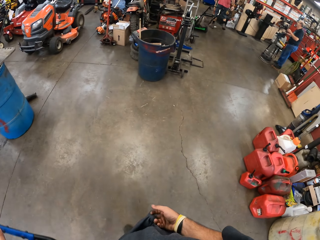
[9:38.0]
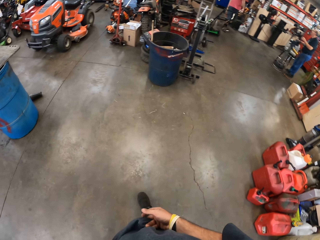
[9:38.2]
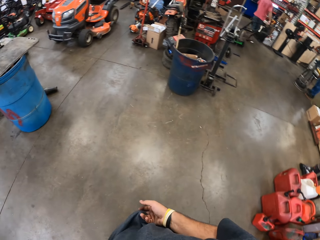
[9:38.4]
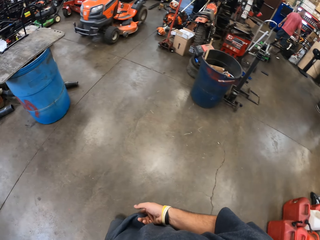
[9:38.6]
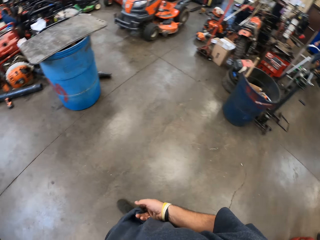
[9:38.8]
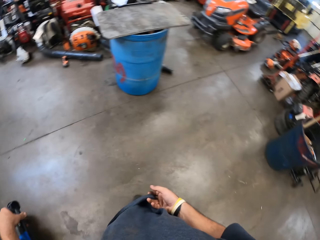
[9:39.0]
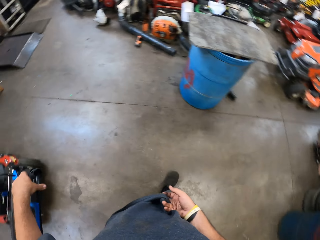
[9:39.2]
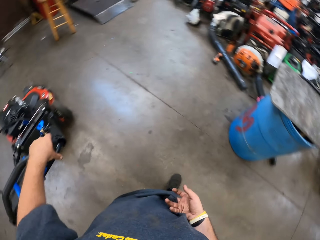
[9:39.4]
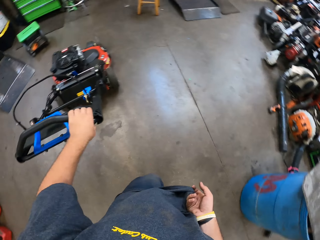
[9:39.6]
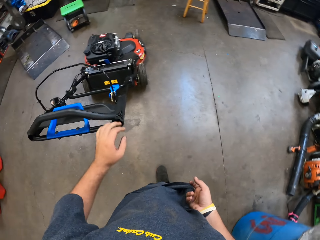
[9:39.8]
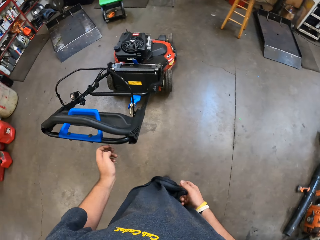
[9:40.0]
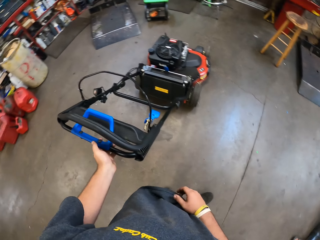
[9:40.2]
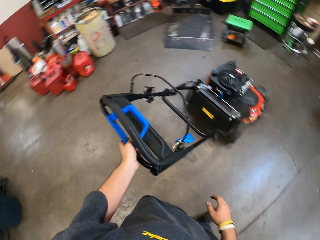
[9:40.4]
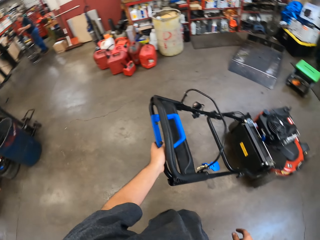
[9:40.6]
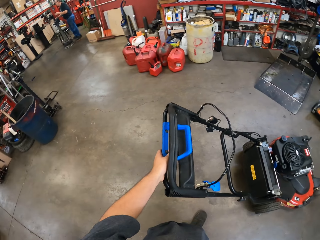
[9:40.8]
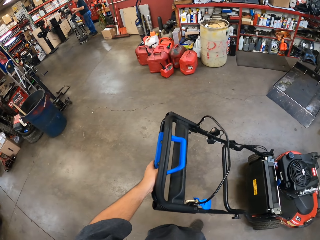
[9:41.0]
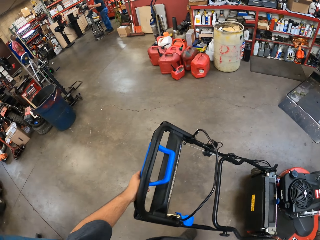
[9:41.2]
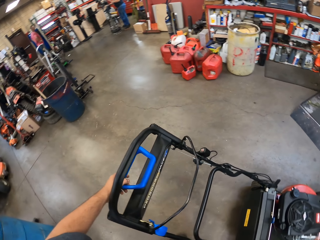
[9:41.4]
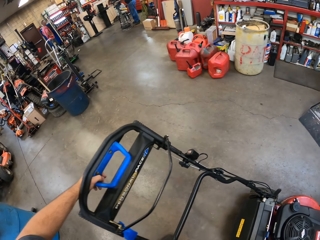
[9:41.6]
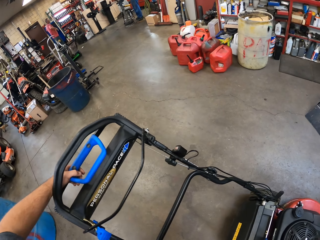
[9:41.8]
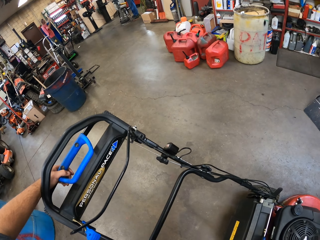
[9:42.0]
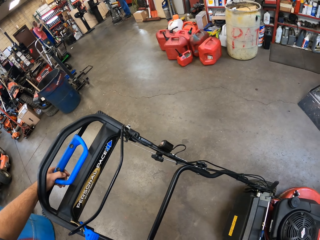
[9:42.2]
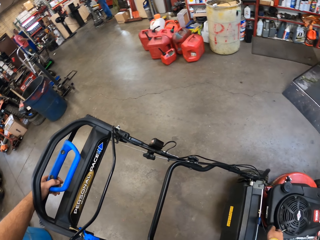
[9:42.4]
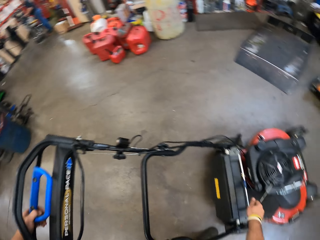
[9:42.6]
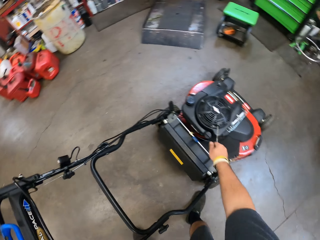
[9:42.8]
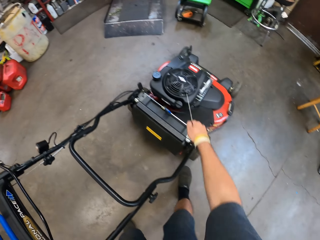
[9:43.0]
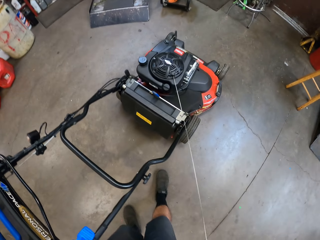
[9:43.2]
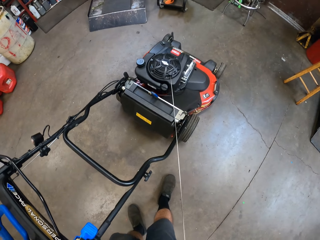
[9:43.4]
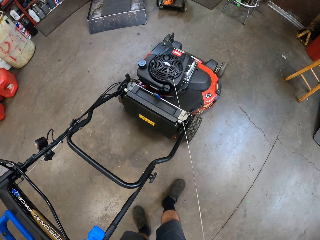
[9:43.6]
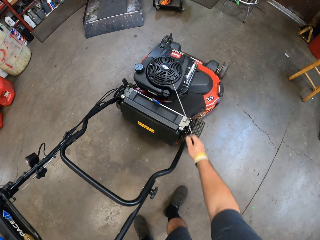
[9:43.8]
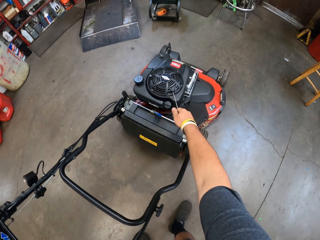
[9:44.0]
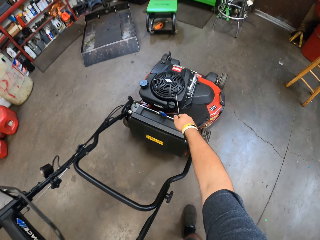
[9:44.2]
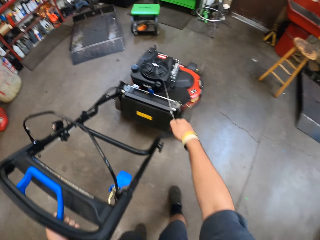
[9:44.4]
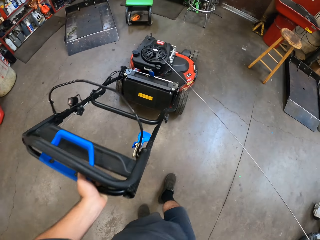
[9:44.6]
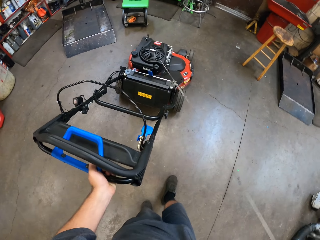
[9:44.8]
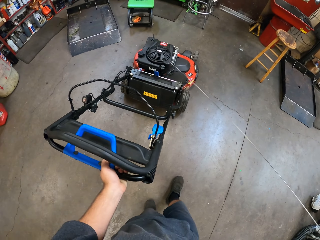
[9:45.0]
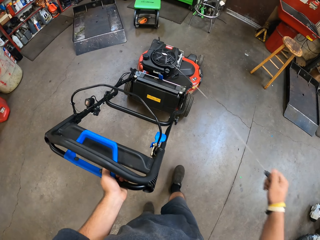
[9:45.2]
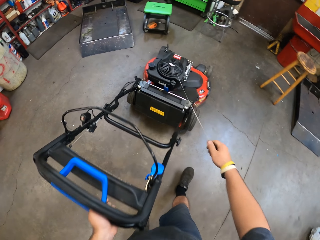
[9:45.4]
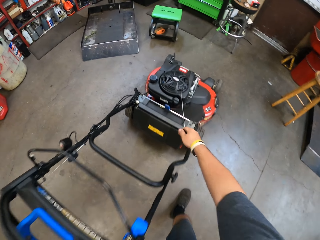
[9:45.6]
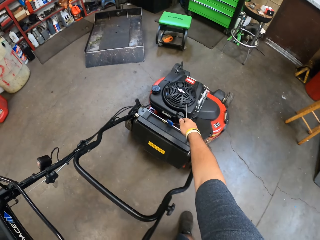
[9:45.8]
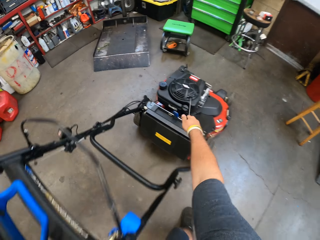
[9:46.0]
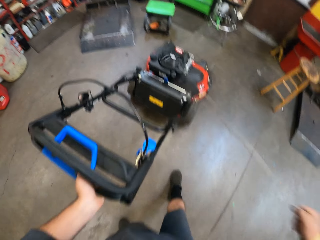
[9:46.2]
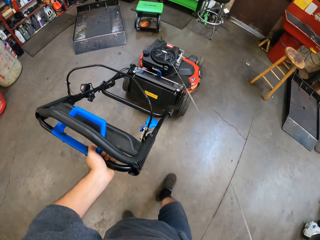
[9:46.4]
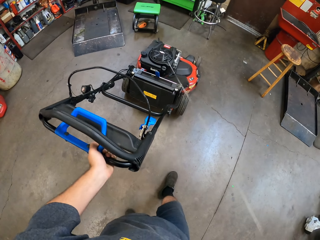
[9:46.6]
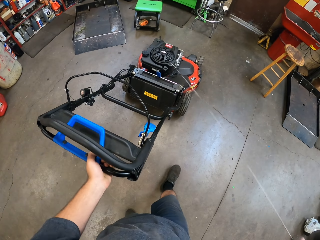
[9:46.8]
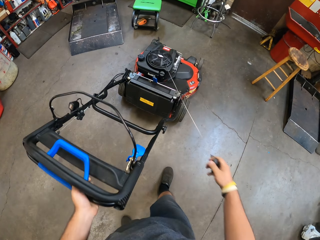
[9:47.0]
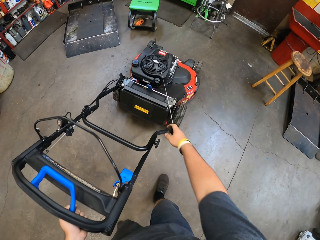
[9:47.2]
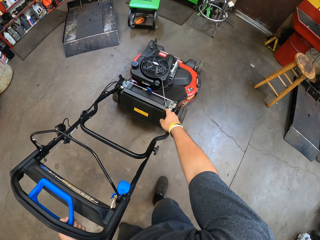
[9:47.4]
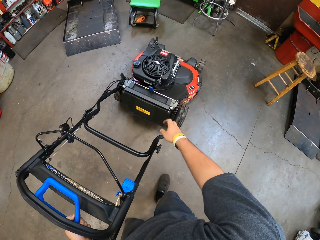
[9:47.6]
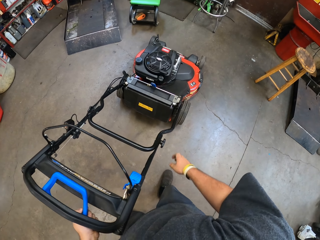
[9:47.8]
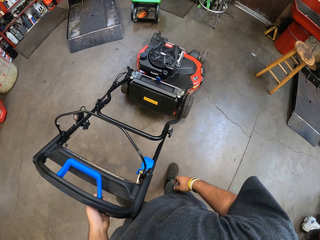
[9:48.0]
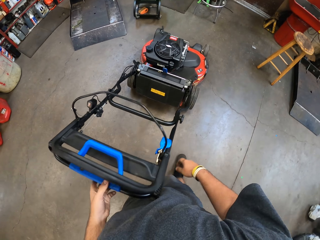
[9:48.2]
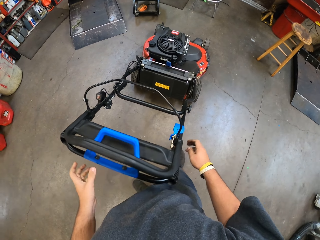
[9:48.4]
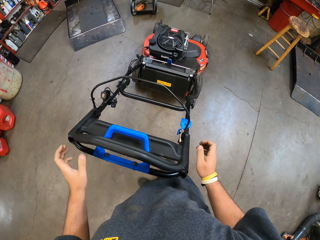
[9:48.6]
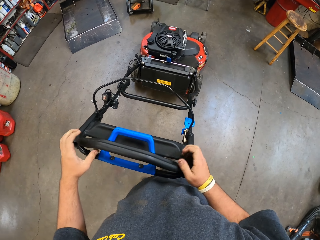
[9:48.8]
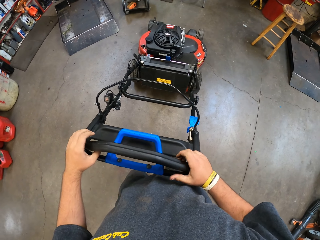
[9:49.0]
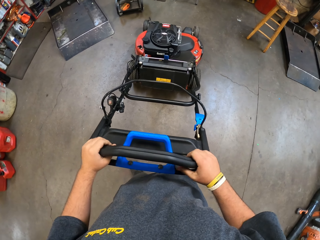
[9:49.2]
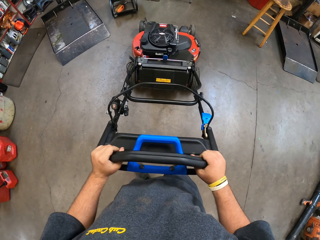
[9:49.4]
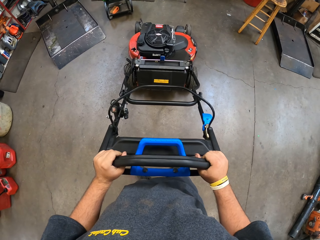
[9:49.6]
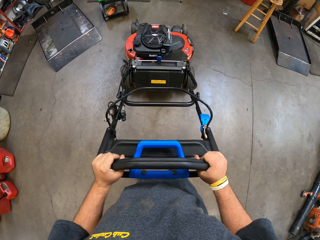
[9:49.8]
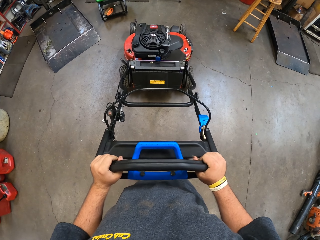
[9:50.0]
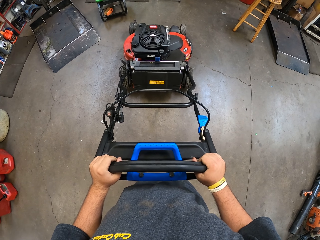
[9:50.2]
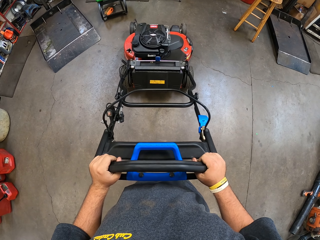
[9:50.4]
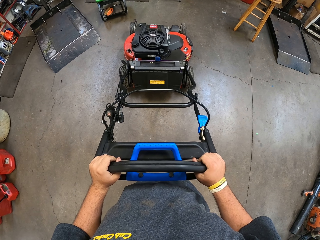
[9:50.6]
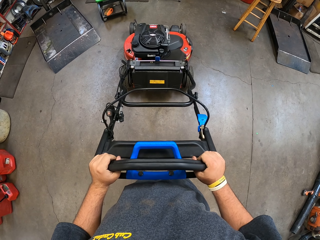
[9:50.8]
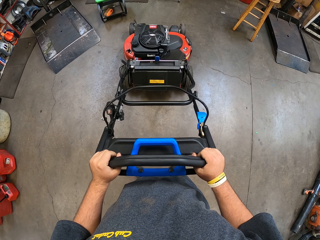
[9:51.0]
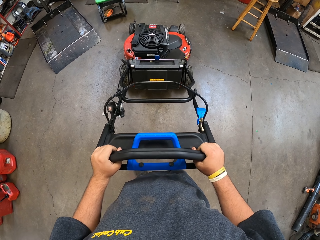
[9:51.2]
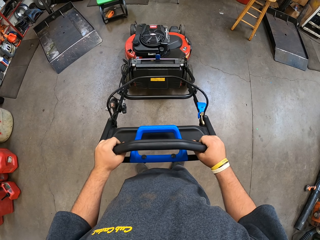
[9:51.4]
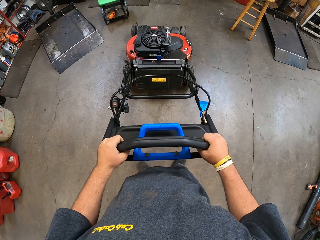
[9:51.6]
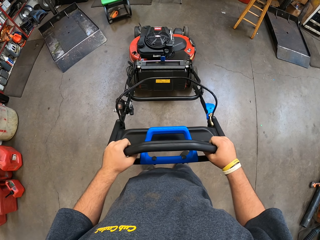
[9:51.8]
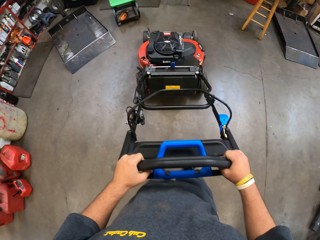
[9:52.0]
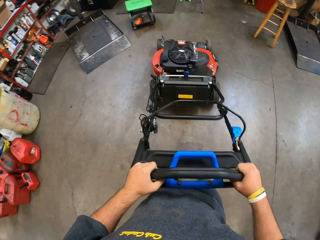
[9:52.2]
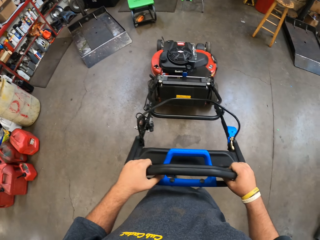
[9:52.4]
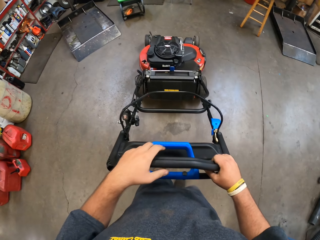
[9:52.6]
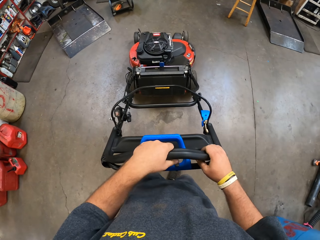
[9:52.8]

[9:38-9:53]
The camera wearer holds the lawn mower. They put a hand on the machine handle and walk around the machine. They start the lawn mower. They release the starter cord. They hold on the machine handle with both hands.

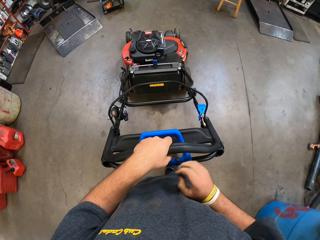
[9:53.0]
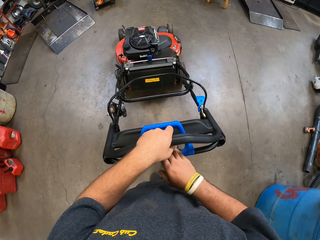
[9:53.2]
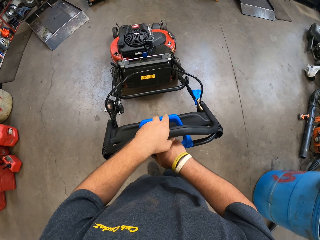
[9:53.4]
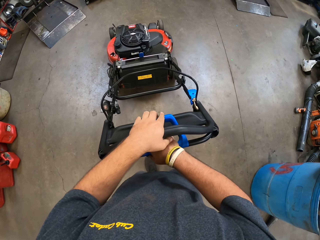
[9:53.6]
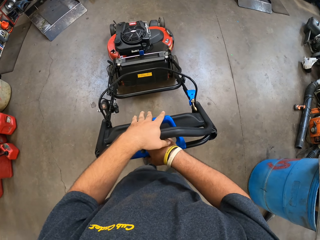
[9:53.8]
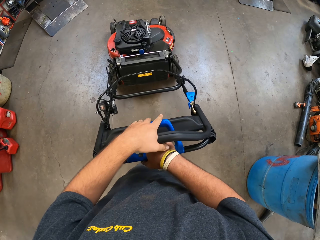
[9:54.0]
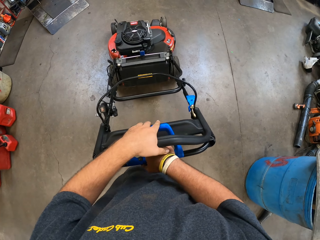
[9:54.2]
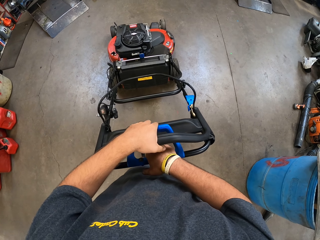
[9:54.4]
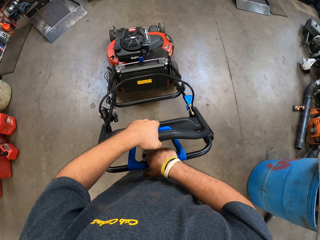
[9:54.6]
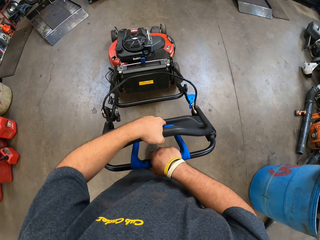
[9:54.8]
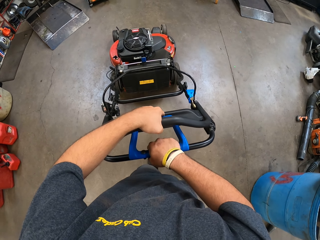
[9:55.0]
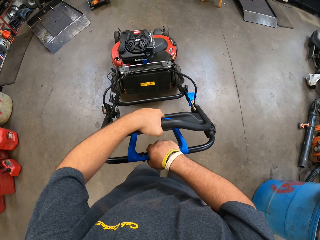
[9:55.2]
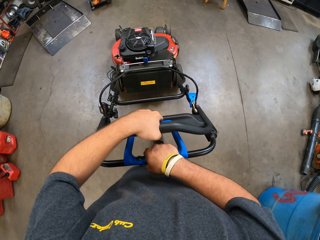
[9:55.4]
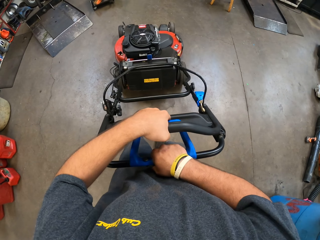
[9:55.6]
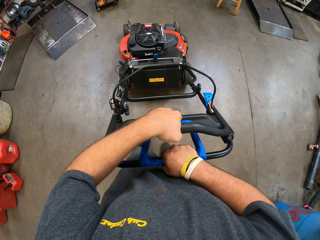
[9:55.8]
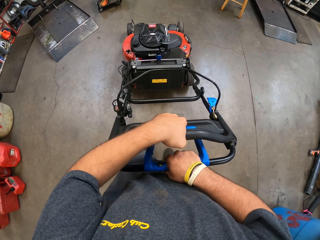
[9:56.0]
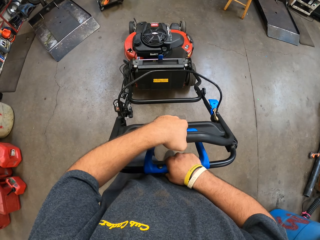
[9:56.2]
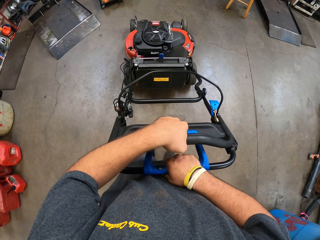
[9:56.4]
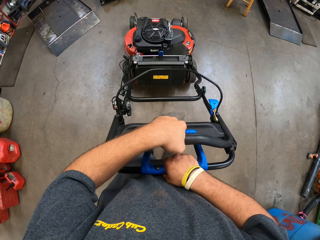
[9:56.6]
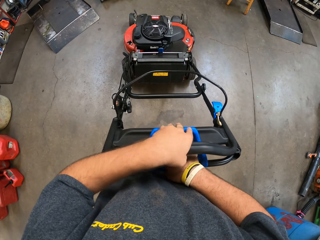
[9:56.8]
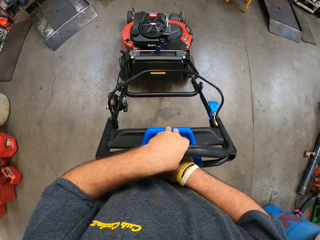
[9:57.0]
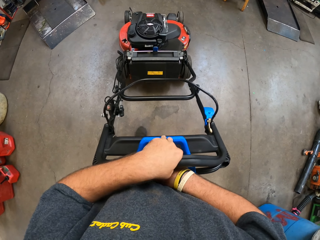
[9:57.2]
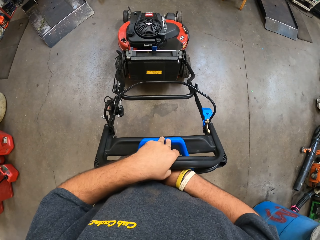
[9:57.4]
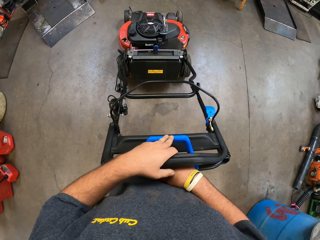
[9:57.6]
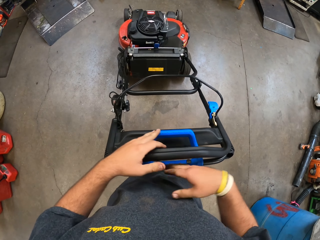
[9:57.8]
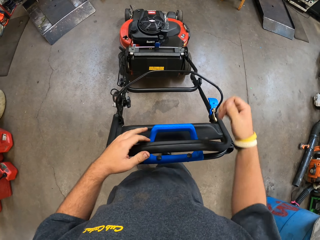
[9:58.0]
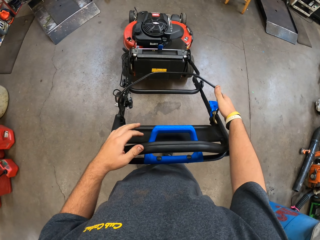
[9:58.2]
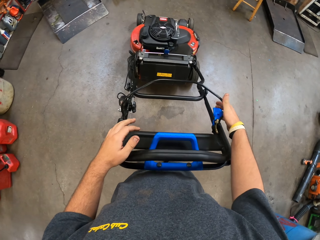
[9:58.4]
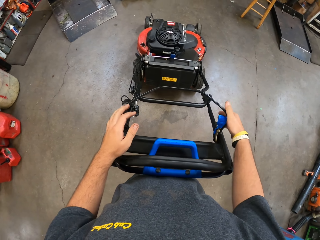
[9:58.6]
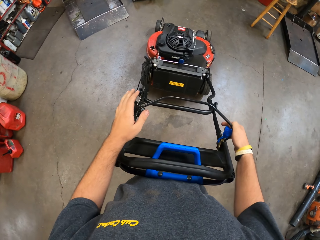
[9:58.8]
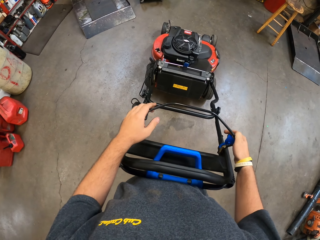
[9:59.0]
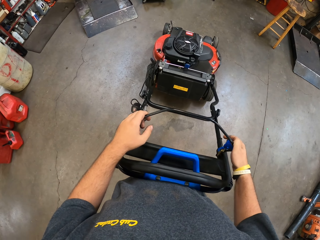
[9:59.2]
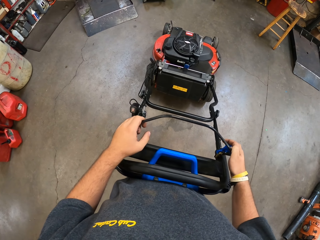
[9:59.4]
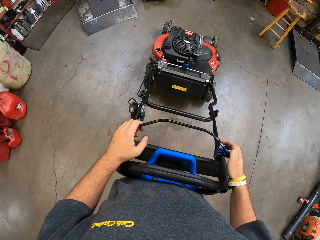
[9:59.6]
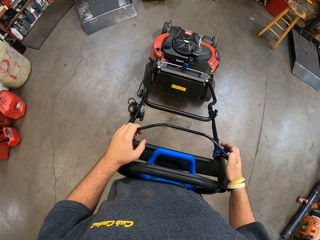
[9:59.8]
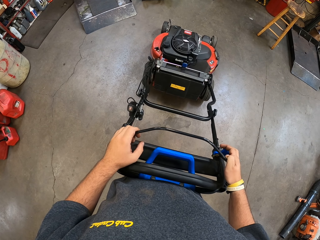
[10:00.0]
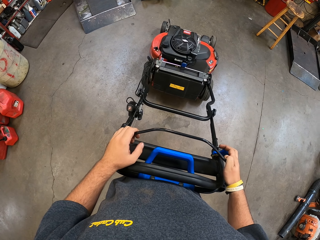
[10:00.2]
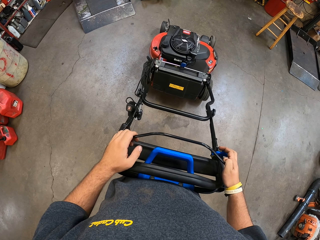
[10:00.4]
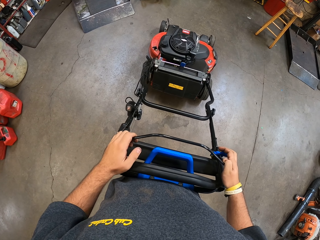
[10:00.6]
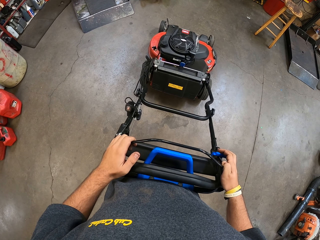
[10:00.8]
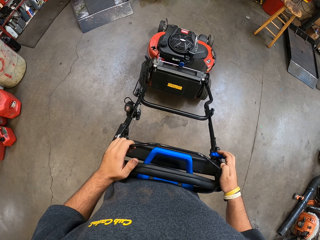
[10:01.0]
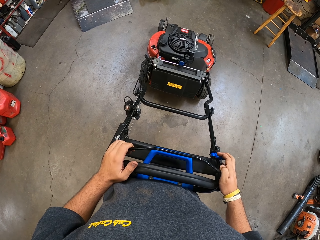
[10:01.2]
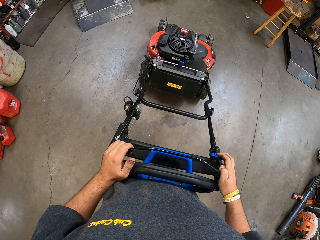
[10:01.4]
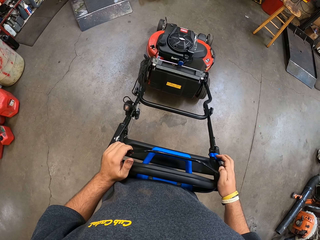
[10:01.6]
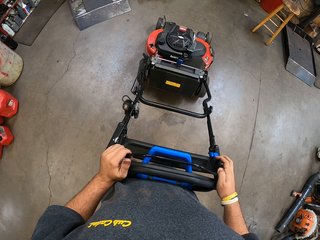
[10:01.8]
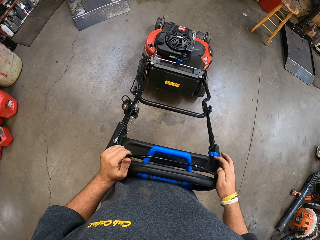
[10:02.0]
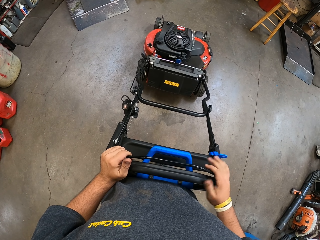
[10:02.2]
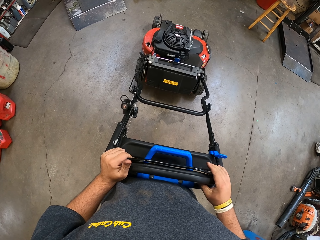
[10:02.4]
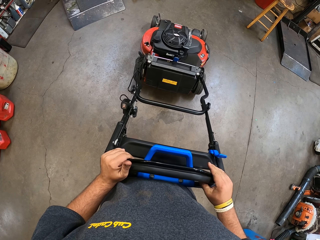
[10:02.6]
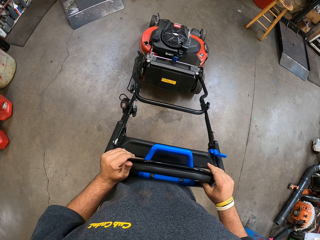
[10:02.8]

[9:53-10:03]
The camera wearer moves the machine backwards. They move the machine forward. They press the fuel inlet. They examine the lawn mower.
